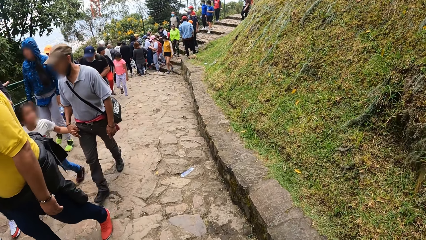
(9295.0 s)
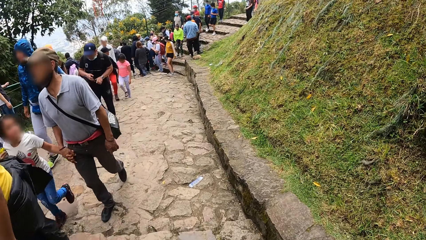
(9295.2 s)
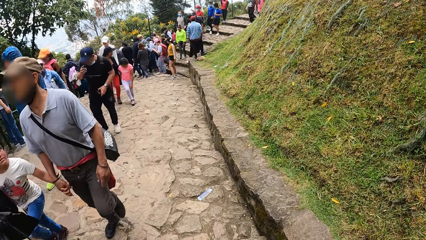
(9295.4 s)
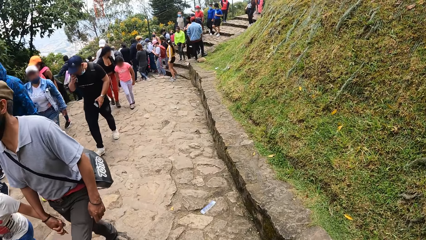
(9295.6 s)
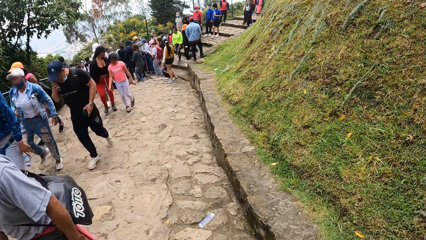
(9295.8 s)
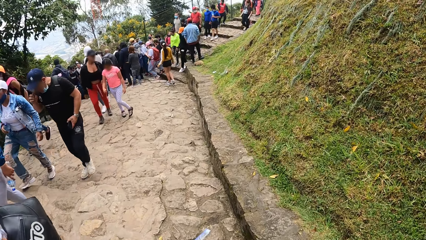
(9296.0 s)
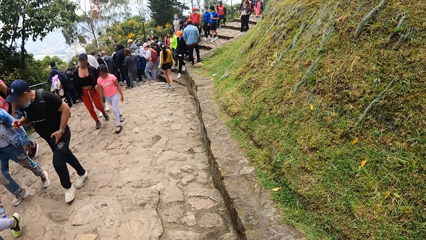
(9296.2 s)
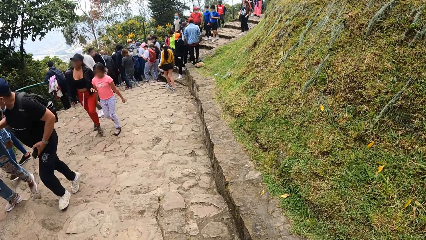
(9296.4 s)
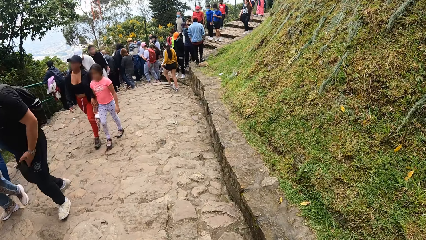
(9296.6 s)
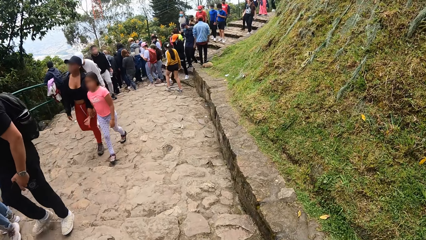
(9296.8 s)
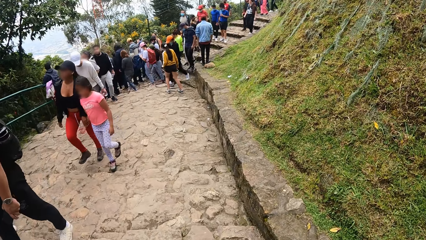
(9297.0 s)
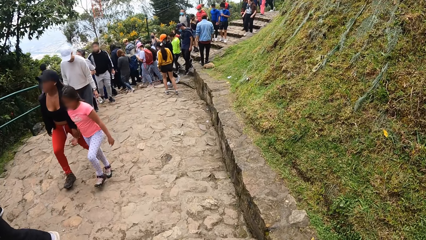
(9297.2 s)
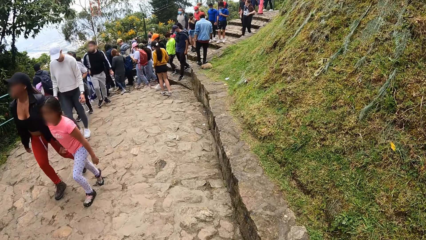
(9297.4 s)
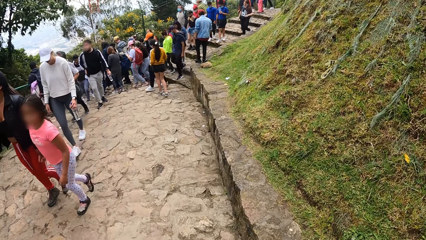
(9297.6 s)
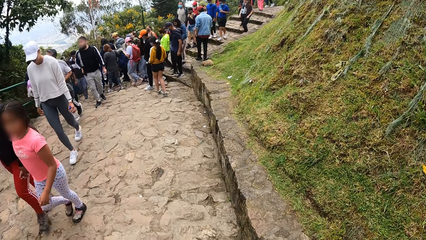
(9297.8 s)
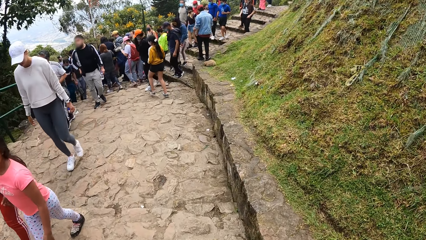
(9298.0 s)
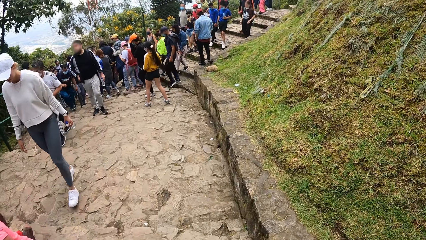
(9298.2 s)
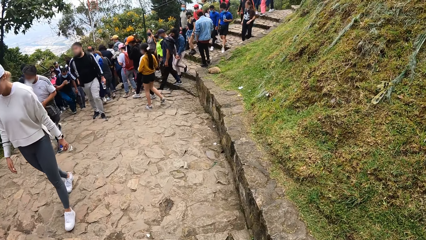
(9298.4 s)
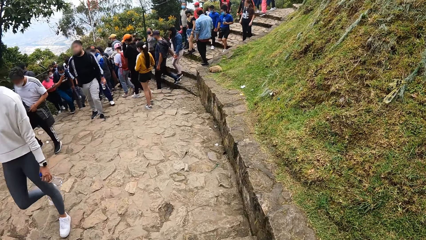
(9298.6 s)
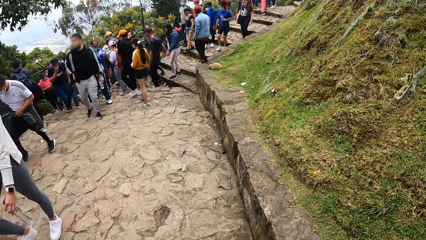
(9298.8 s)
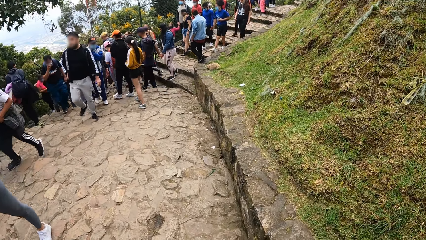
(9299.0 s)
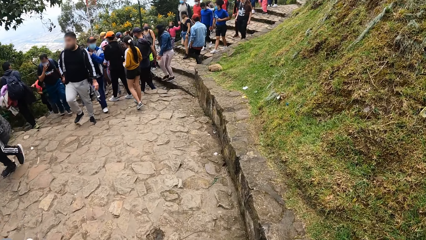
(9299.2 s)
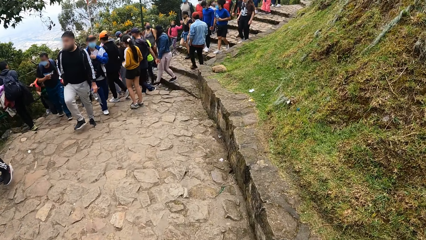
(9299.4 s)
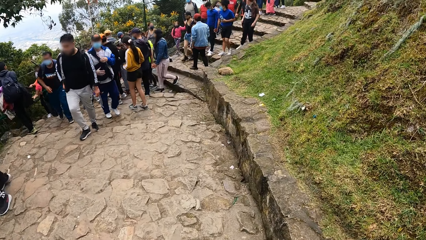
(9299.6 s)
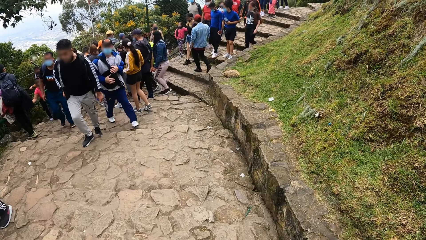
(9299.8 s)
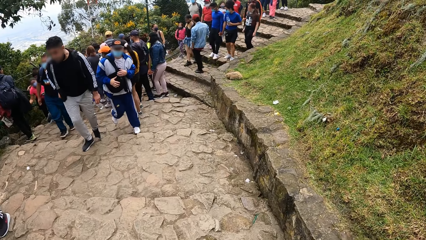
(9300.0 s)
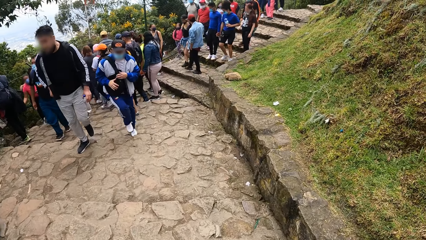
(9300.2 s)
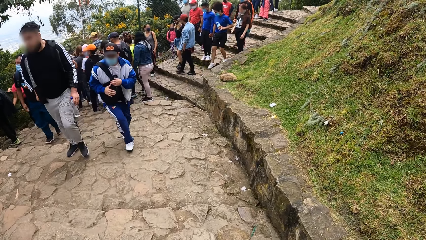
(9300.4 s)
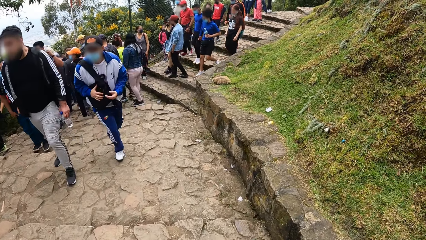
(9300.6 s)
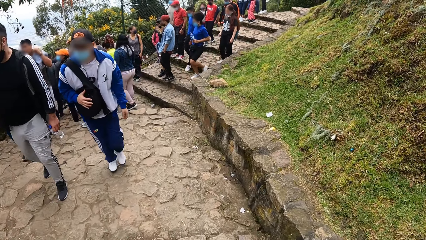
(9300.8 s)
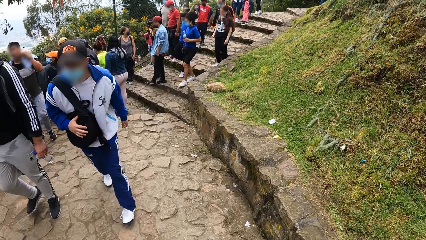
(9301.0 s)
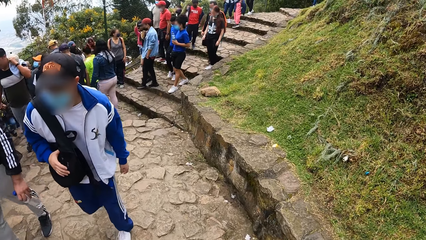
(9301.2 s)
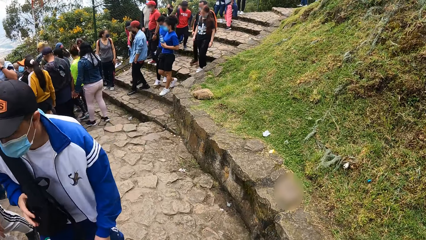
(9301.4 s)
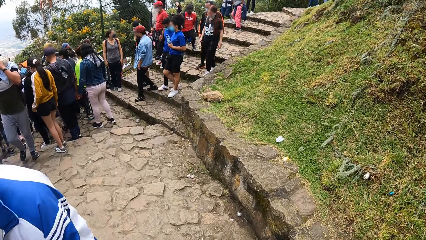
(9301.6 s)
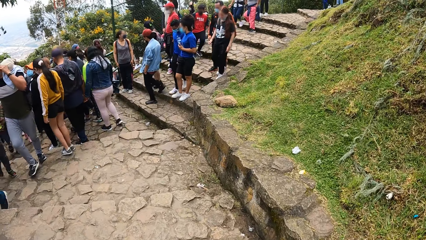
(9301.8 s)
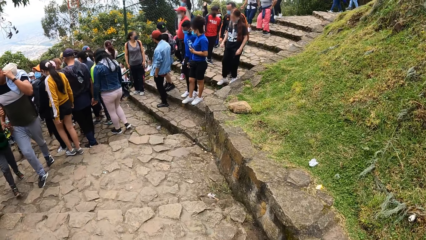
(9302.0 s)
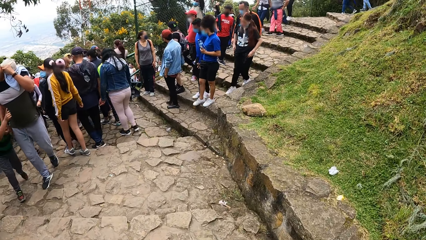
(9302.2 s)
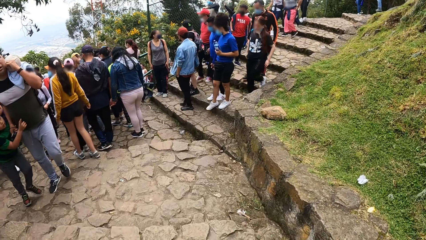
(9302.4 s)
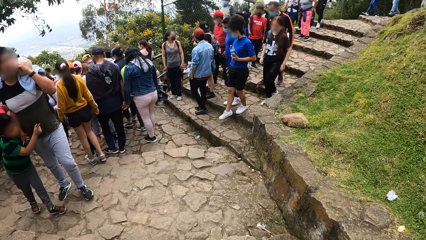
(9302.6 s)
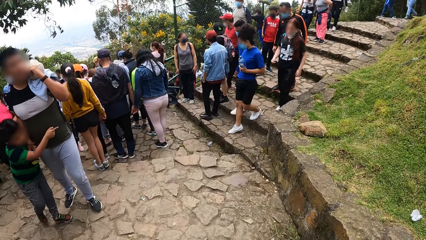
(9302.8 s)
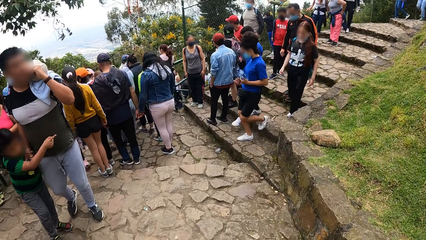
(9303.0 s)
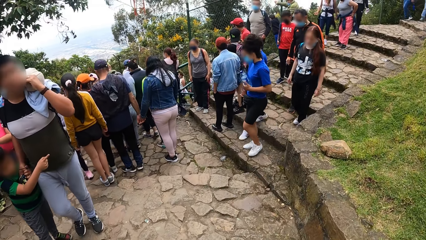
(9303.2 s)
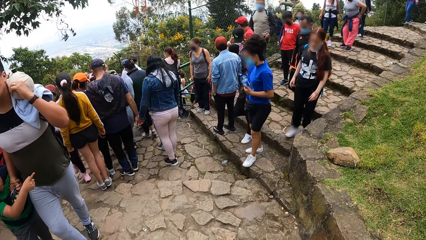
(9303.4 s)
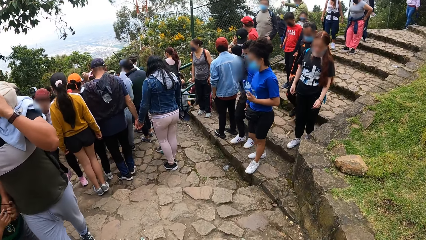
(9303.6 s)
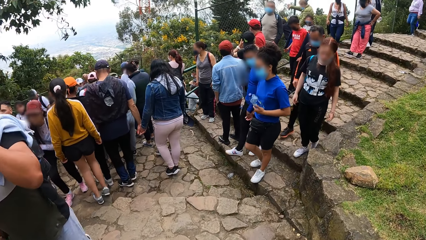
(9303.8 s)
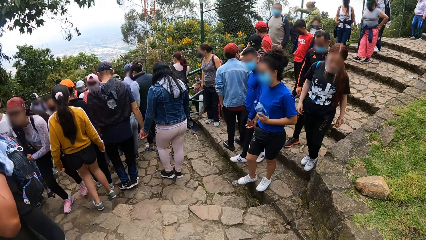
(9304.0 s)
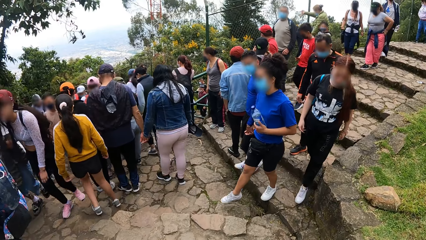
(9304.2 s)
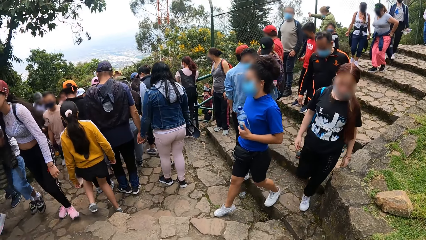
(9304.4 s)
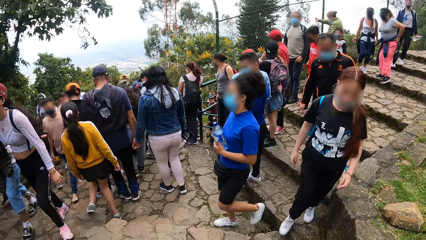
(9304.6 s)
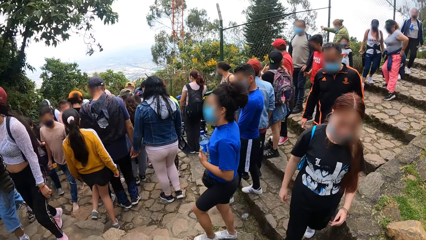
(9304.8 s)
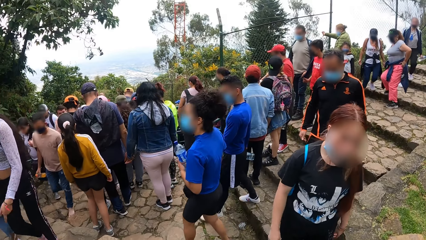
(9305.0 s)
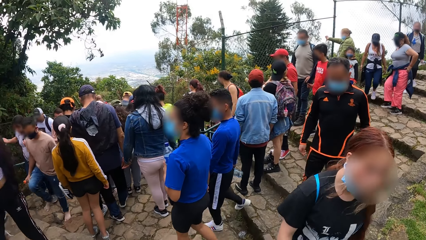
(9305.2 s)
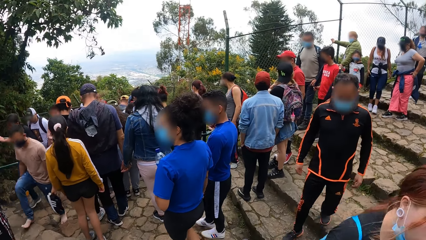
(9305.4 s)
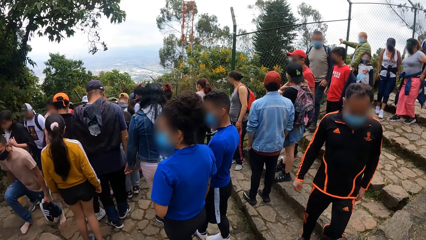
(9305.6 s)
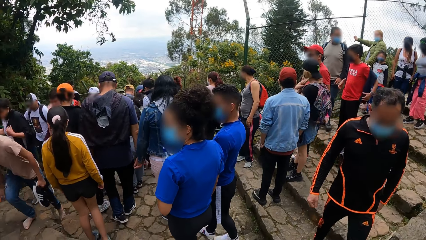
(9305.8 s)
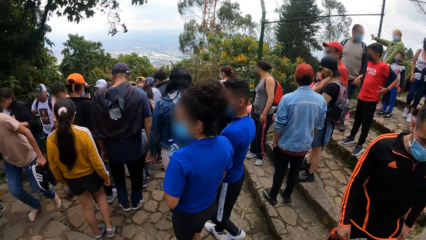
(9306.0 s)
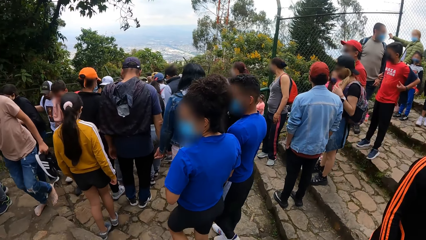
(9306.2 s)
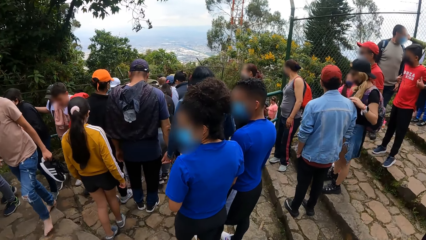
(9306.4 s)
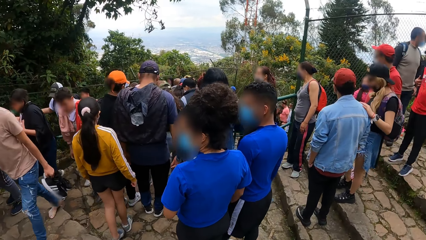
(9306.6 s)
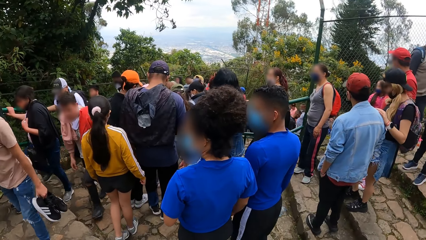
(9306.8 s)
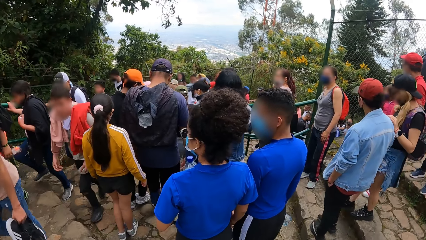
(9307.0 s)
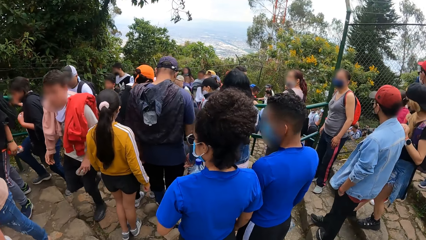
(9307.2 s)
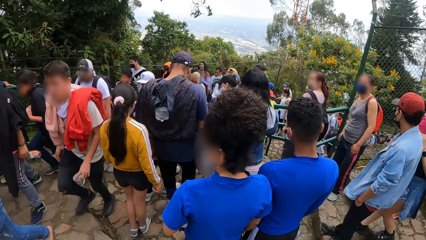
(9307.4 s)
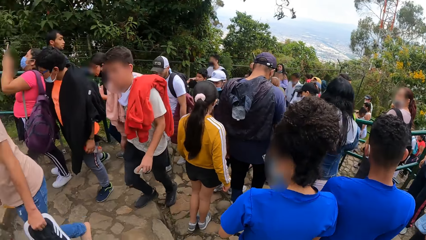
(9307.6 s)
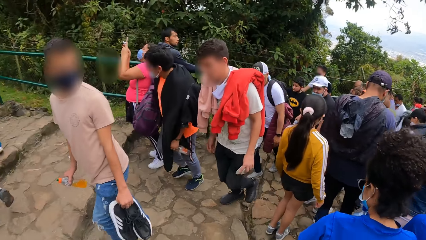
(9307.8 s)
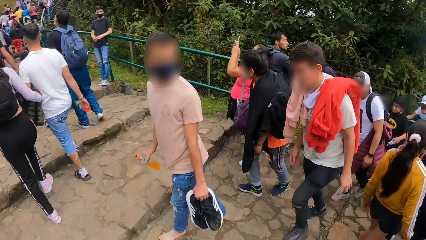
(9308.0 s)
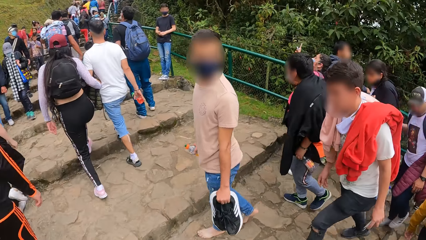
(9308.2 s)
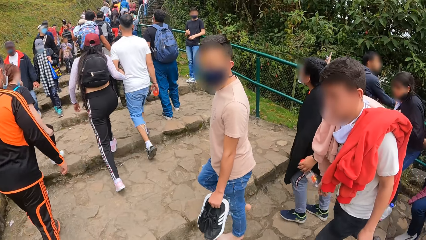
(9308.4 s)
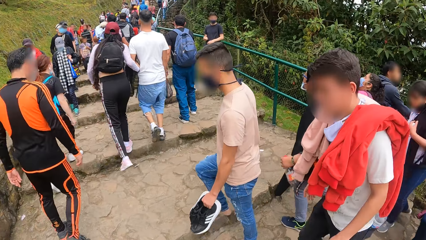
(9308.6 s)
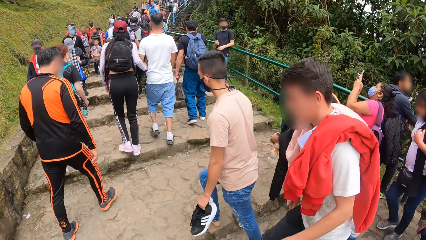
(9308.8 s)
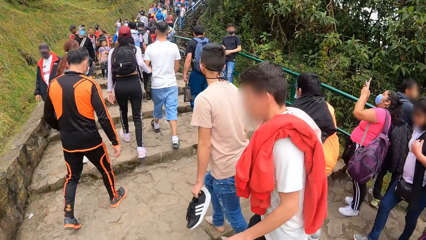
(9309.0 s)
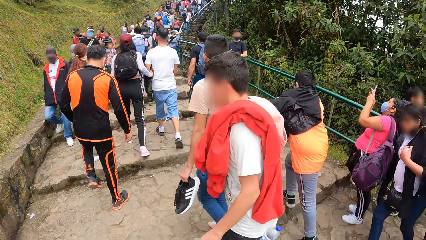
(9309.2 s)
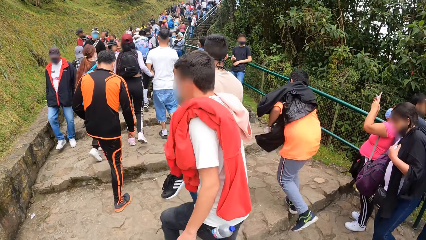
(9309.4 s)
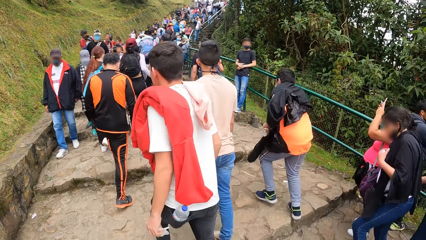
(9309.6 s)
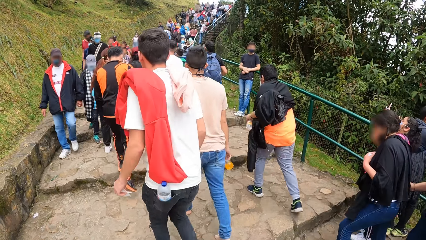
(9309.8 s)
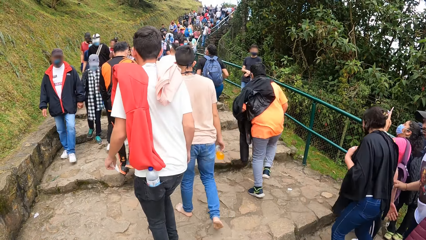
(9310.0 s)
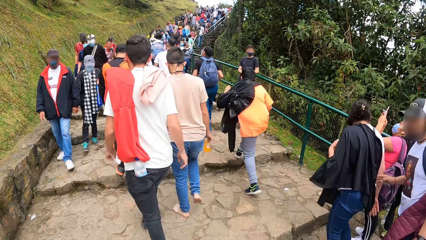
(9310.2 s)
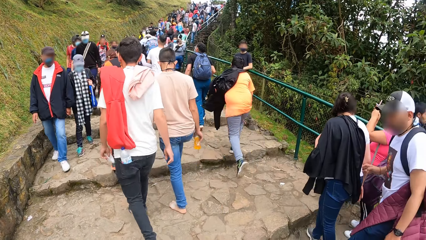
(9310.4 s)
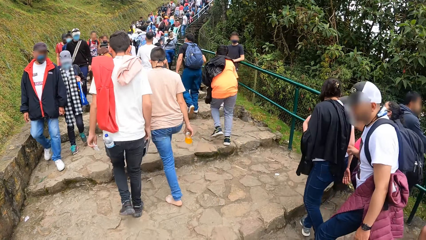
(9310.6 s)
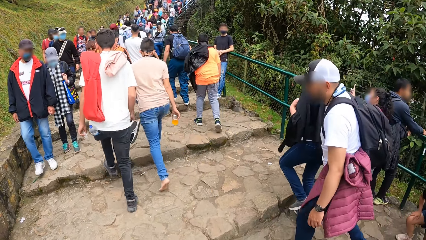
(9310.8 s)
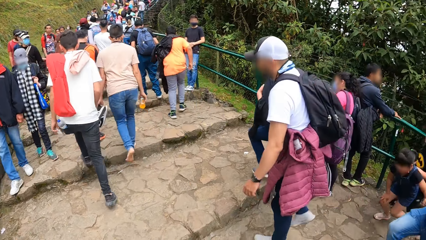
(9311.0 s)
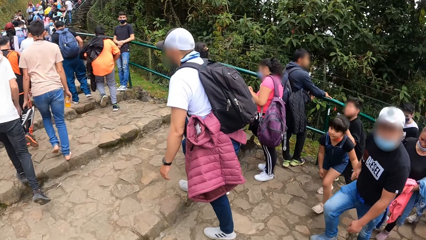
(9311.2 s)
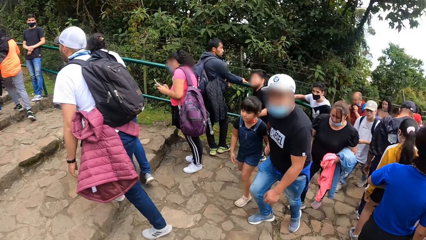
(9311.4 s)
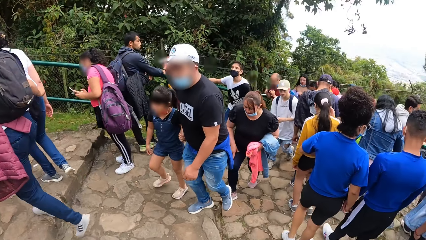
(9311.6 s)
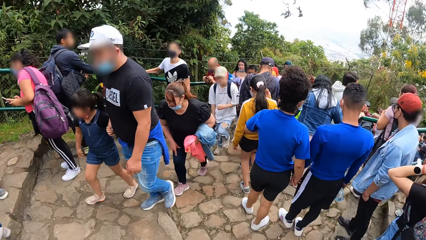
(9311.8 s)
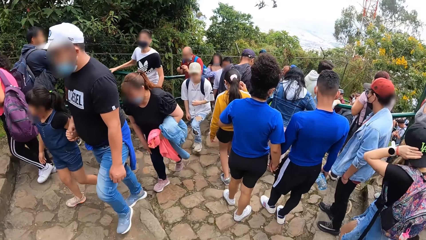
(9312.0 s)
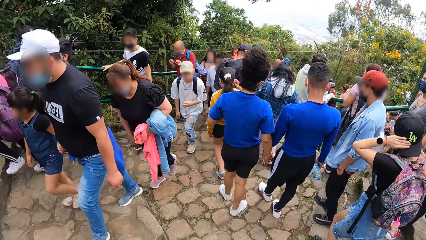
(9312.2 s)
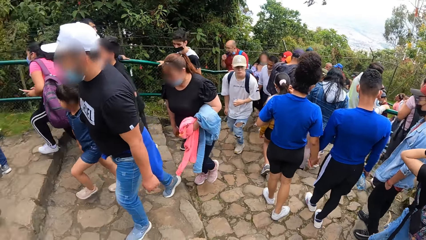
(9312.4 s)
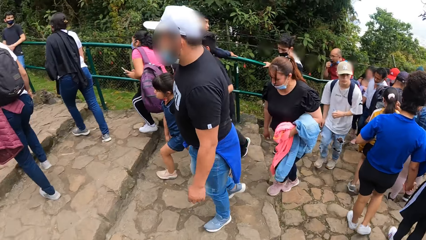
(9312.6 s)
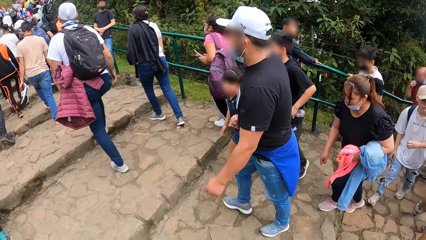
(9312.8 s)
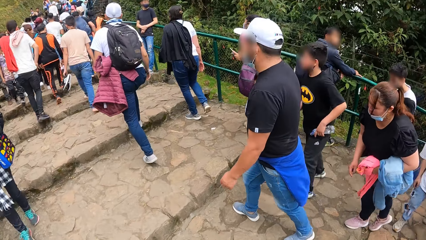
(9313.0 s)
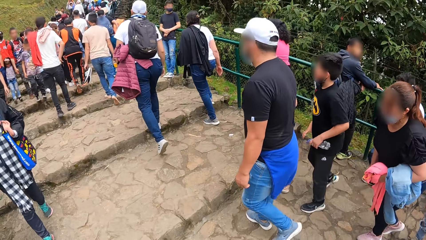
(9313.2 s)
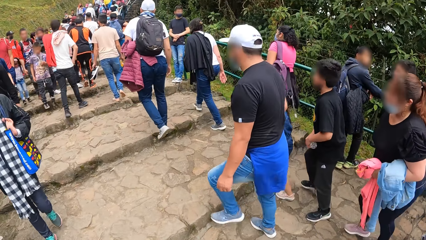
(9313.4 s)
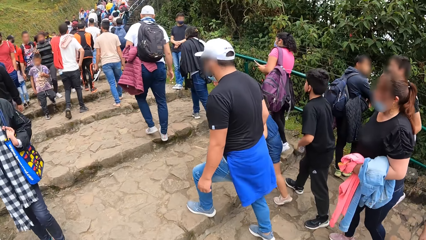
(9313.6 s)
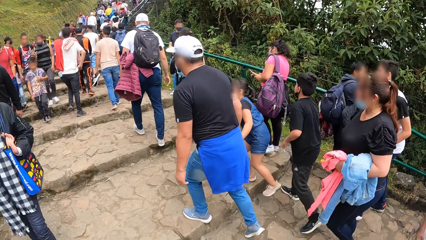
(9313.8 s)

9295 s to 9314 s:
The camera wearer looks around.
